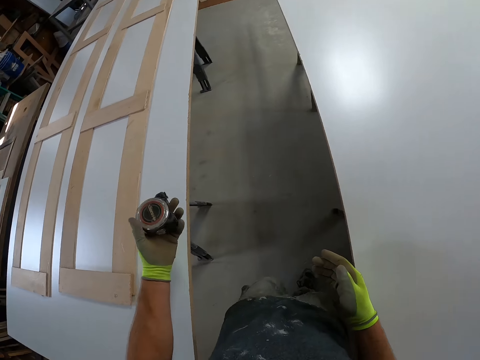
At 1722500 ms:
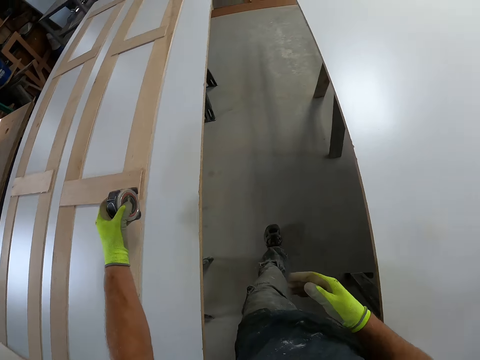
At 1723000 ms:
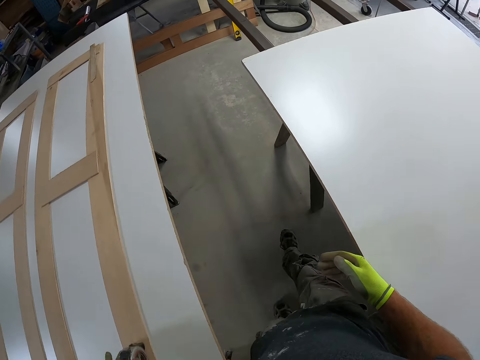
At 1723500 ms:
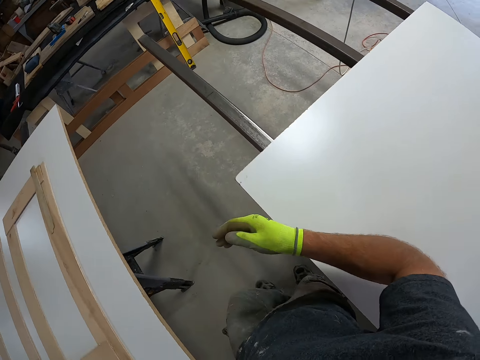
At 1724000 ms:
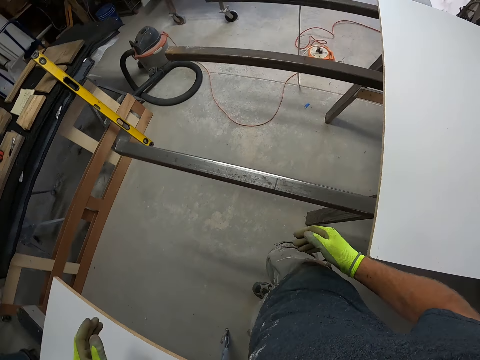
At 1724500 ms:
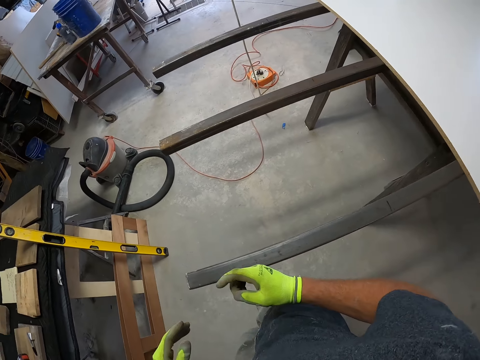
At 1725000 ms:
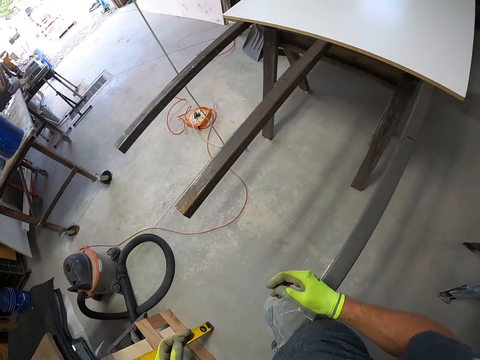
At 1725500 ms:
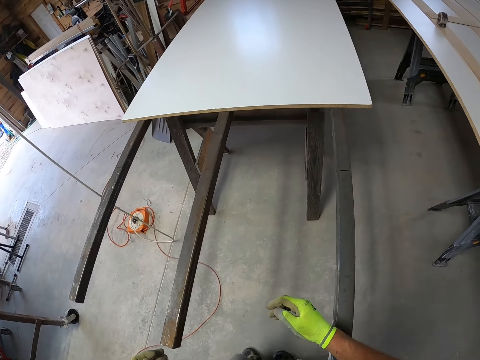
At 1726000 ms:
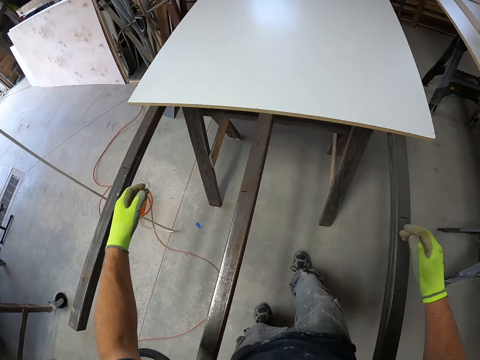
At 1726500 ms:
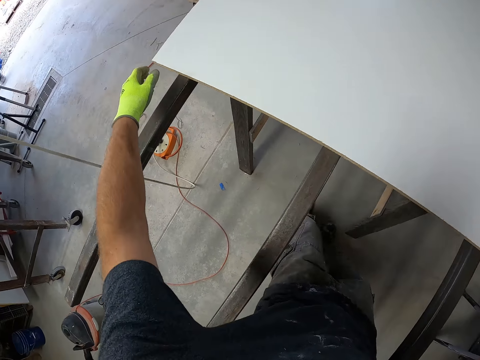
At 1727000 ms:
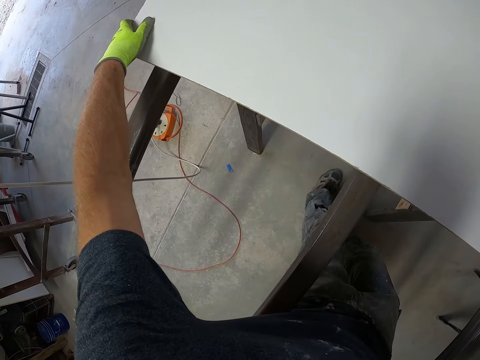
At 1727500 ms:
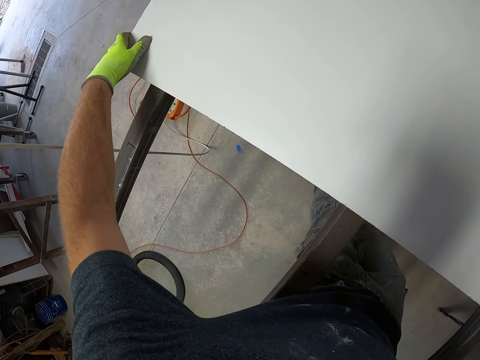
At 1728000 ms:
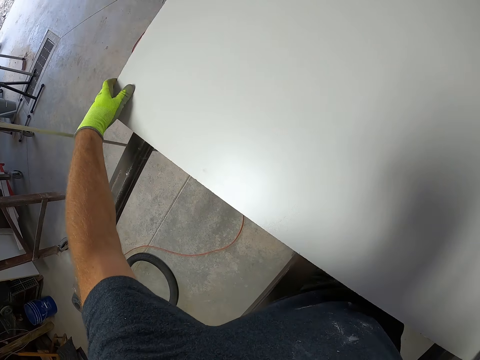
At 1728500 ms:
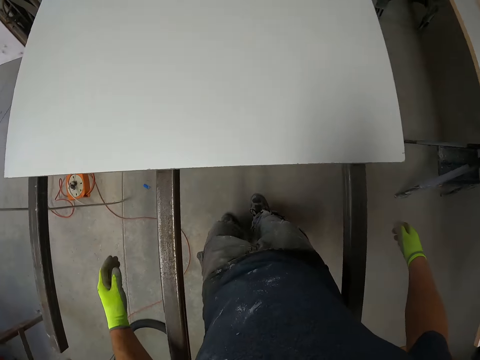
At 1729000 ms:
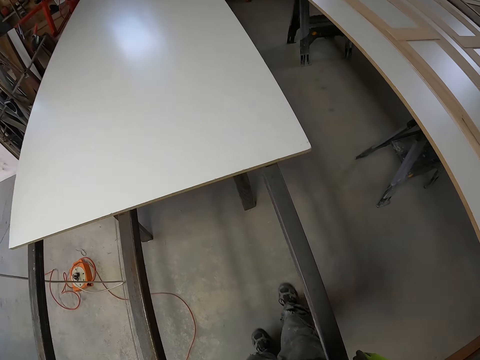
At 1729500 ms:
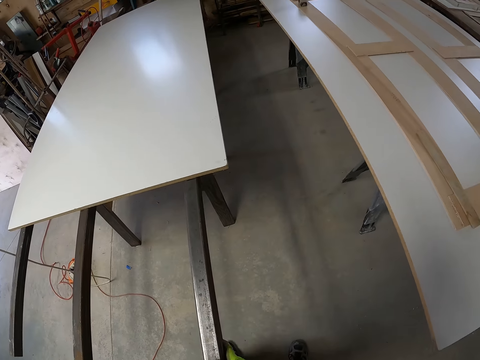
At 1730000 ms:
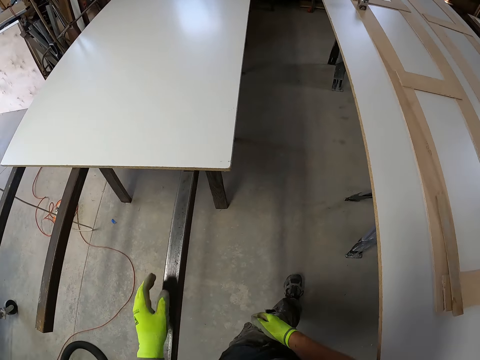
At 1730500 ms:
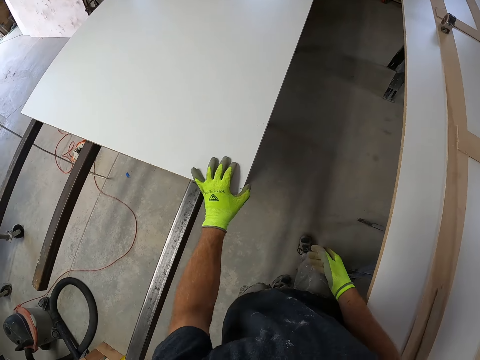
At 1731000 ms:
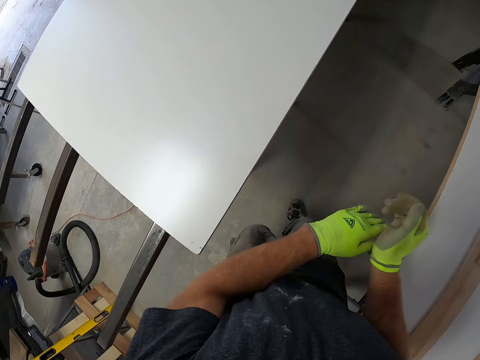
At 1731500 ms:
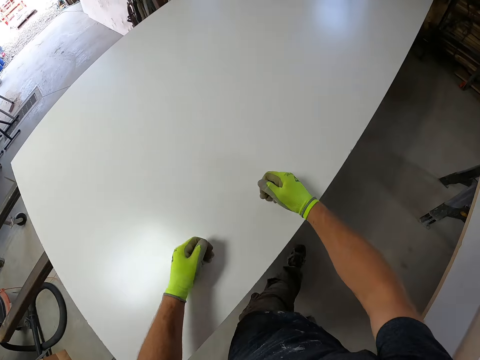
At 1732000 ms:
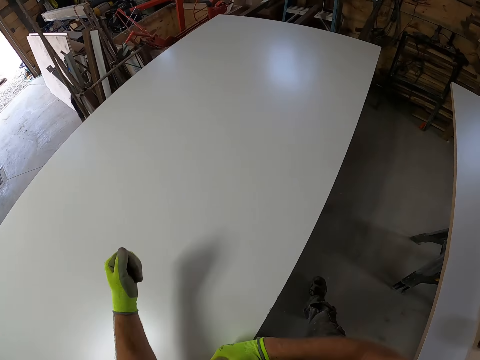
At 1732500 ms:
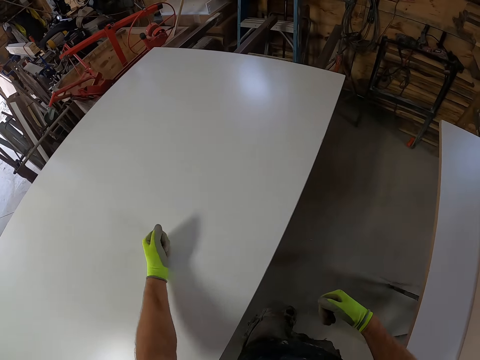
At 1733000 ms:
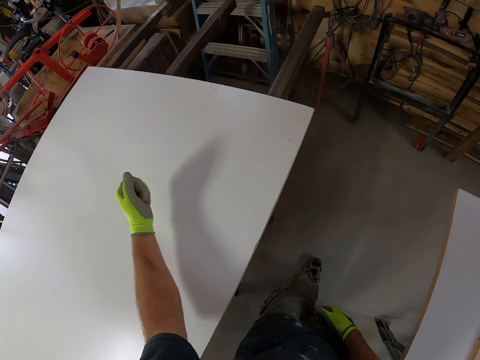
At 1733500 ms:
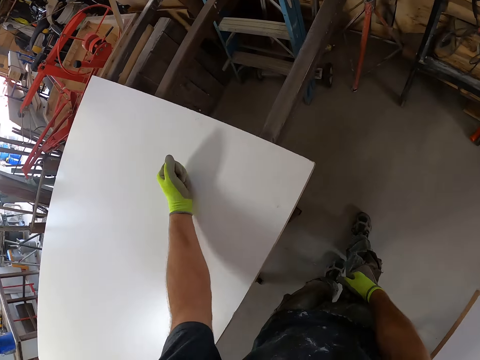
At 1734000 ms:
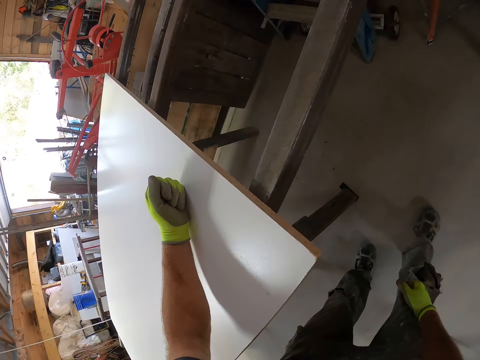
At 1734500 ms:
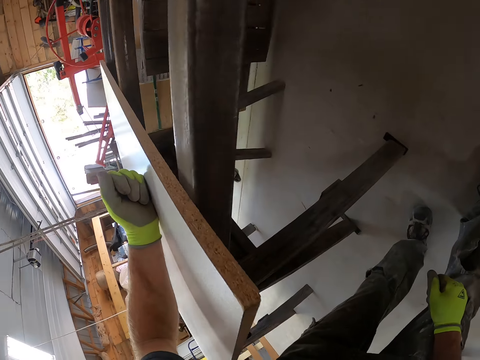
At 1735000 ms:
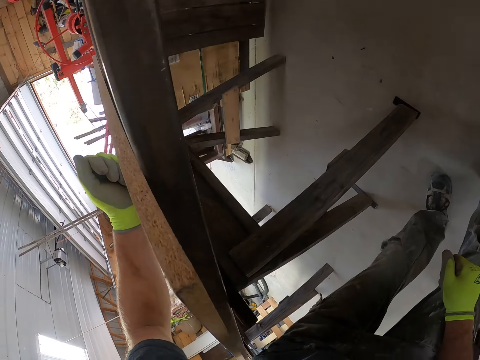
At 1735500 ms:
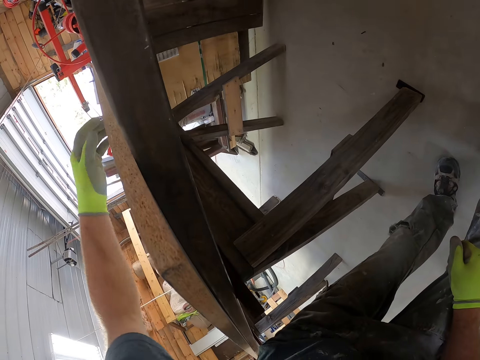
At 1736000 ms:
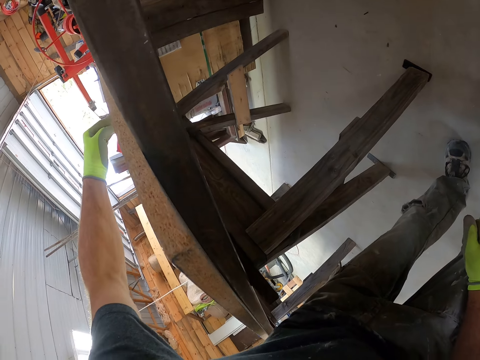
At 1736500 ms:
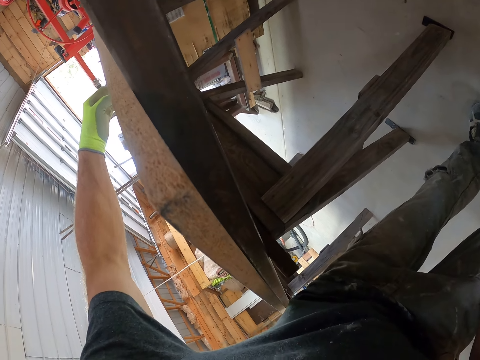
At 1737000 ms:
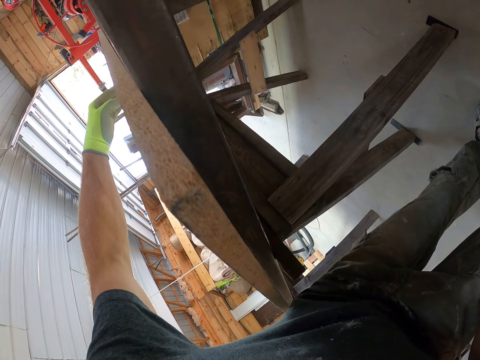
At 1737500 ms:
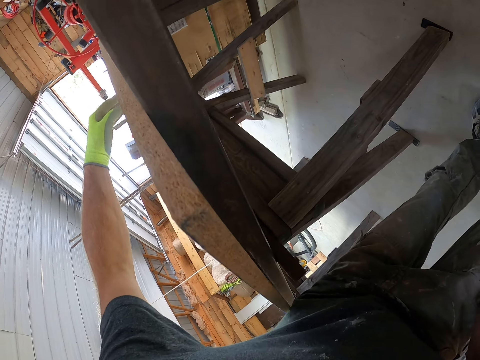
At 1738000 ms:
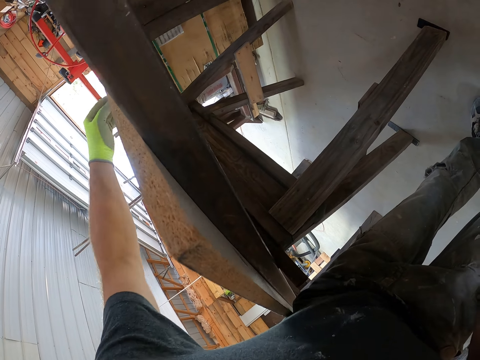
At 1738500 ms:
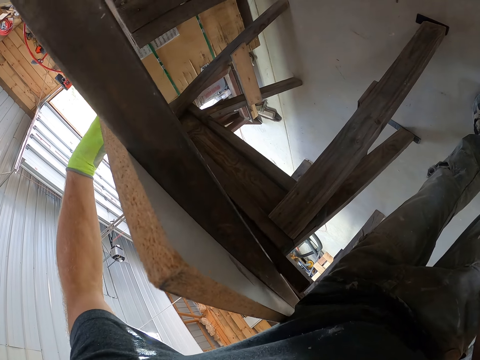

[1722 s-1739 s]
The camera wearer views the tape measure. They drop the measurement tape on the table top or MDF board. They hold the MDF board. They adjust the MDF board on the table frame. They release the MDF board. They walk around the room. They touch the MDF board with the left hand. They release the MDF board. They hit the MDF board on the iron with both hands. They bend towards the table frame. They view the table frame. They press the MDF board with the left hand.

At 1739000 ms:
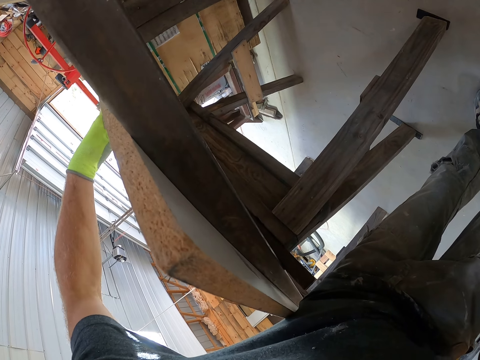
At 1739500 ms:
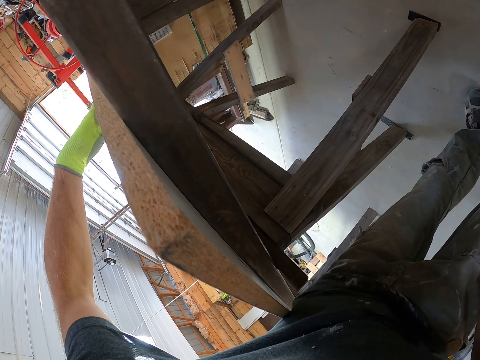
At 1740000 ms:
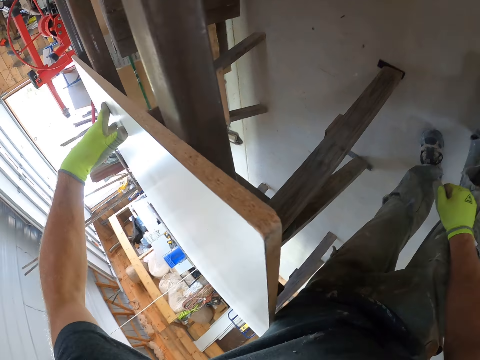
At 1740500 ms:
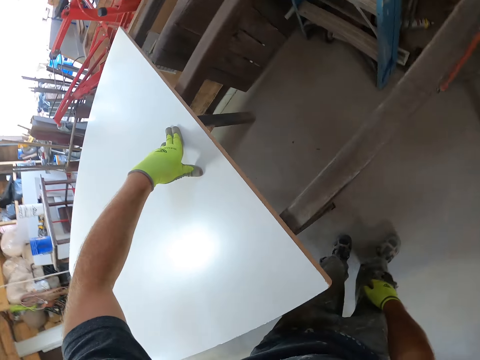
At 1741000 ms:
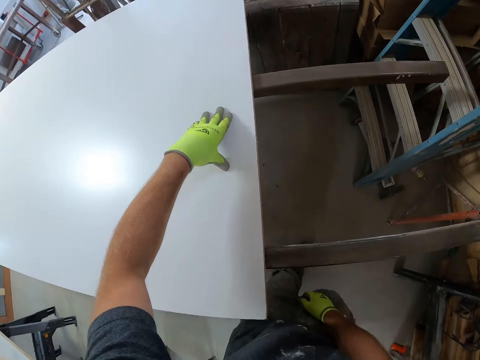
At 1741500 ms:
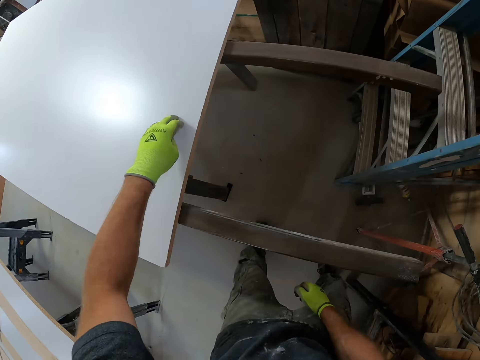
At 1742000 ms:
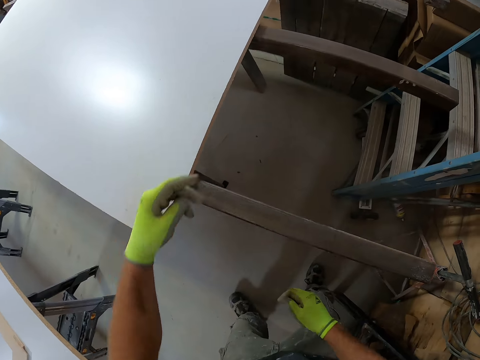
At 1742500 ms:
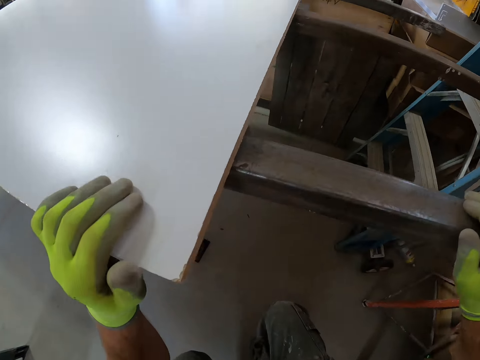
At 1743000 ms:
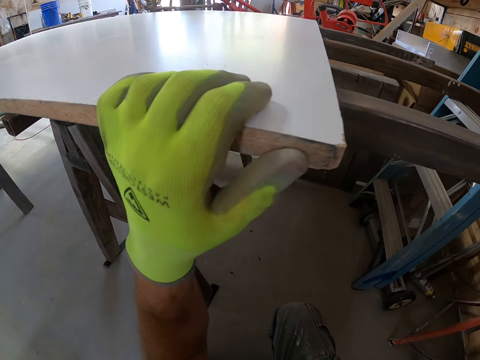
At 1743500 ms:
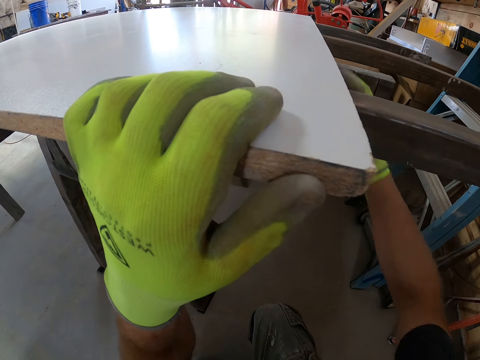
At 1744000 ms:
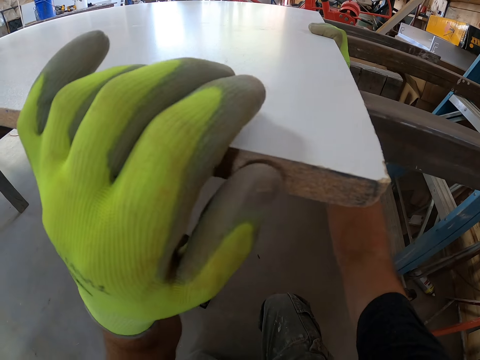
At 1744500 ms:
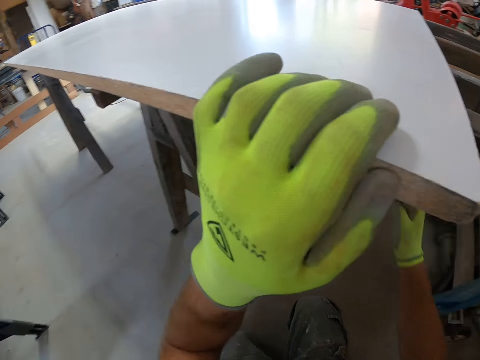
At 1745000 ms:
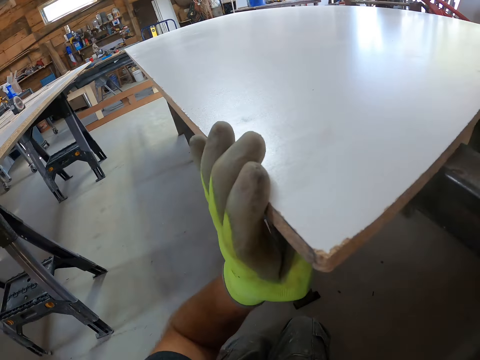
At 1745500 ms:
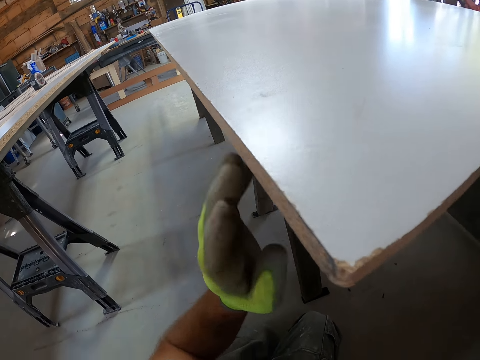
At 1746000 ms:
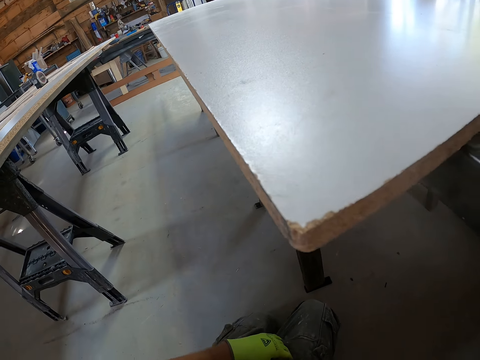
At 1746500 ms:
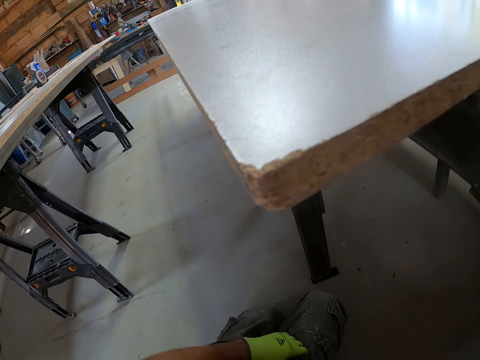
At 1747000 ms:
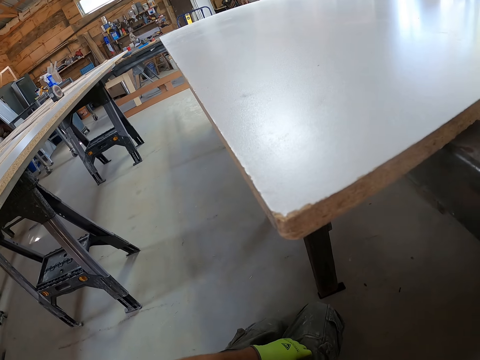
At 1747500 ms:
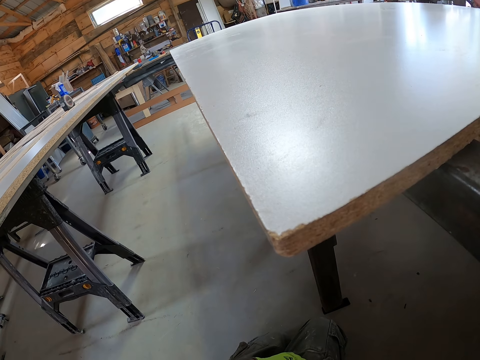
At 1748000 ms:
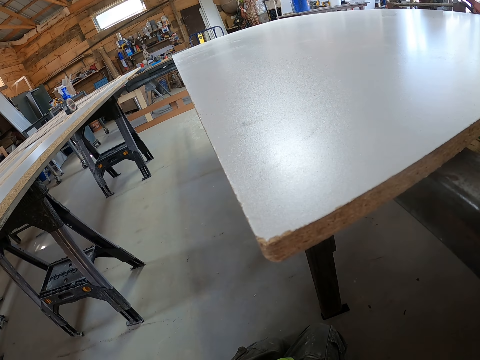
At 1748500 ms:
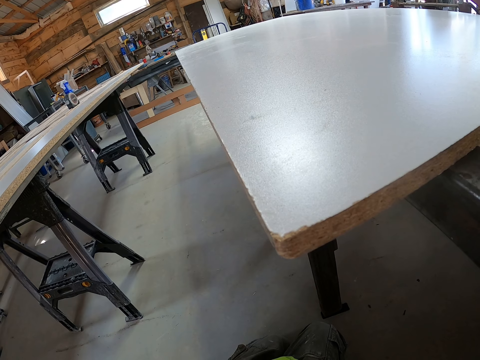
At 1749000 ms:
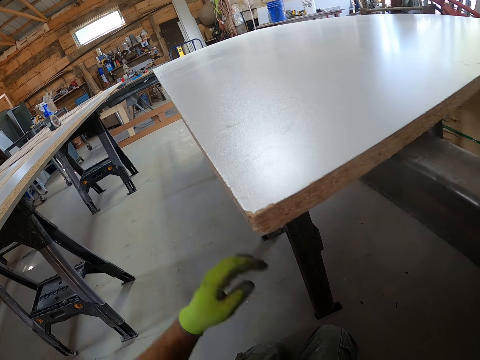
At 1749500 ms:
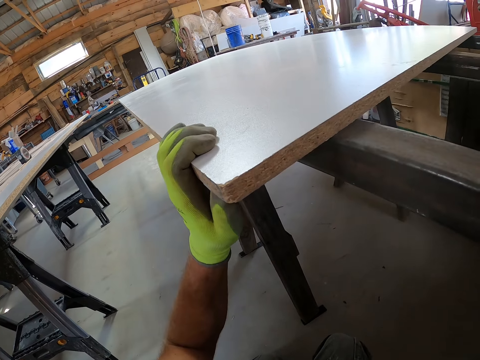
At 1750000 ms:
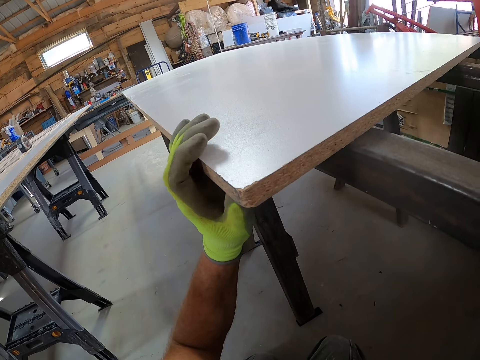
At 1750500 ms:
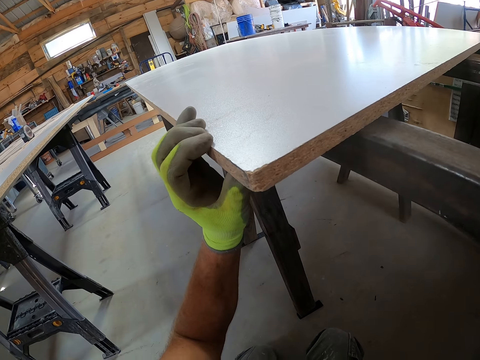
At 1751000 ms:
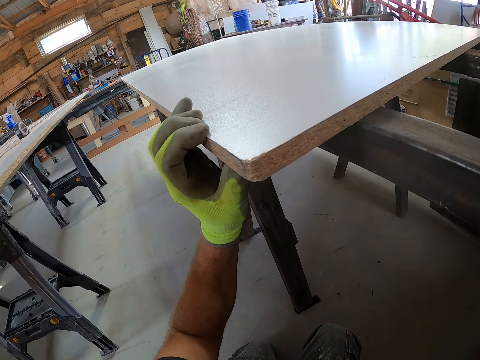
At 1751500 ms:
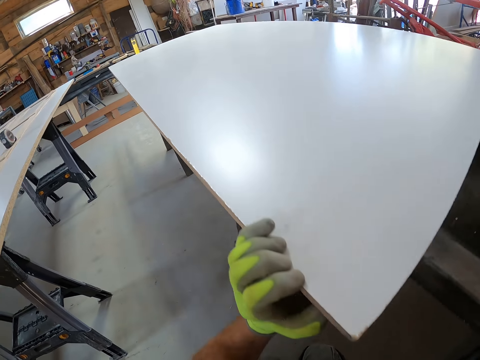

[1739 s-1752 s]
The camera wearer stands. They walk around the table frame. They squat down. They adjust the MDF board on the table frame. They view the MDF board. They release the MDF board. They hold the MDF board with the left hand.
